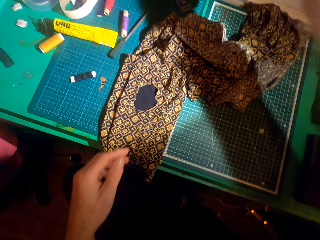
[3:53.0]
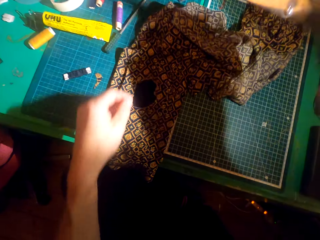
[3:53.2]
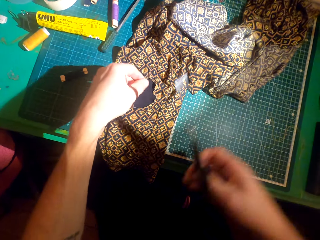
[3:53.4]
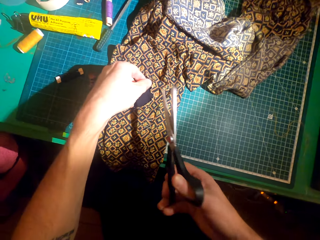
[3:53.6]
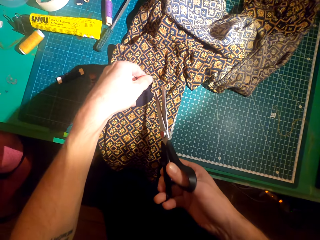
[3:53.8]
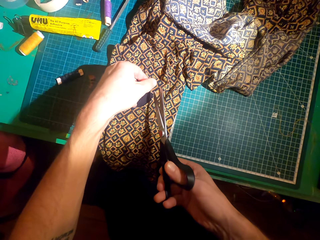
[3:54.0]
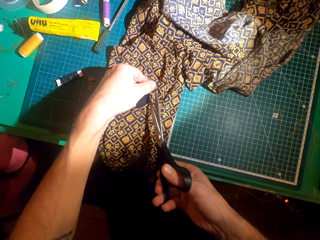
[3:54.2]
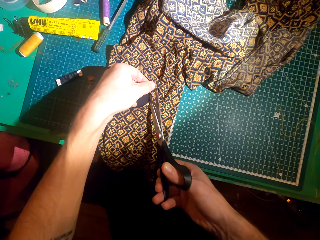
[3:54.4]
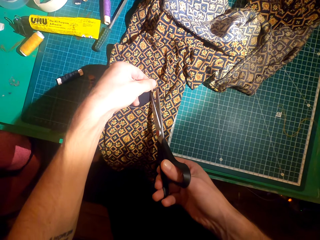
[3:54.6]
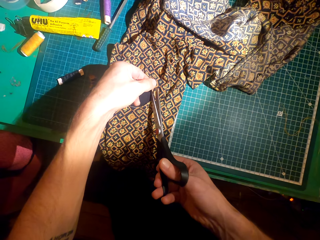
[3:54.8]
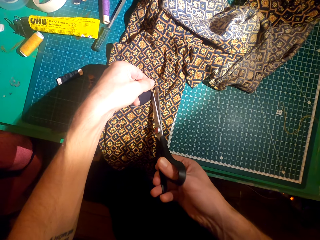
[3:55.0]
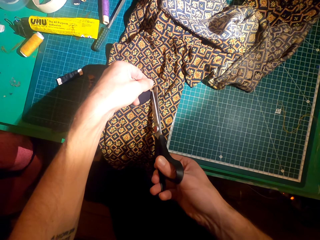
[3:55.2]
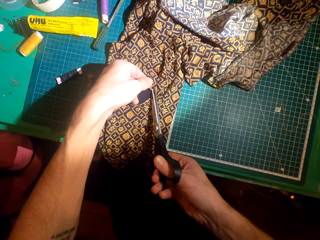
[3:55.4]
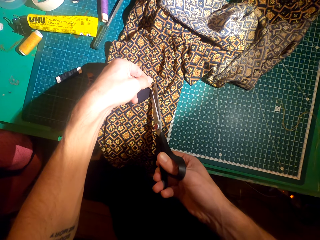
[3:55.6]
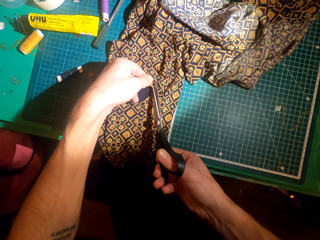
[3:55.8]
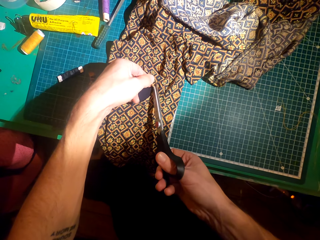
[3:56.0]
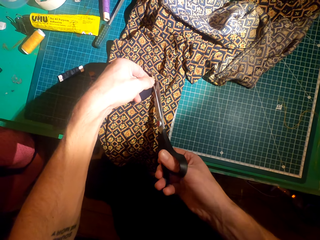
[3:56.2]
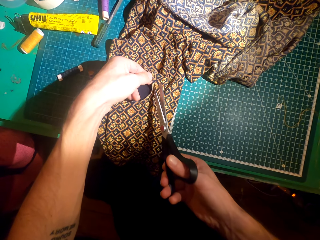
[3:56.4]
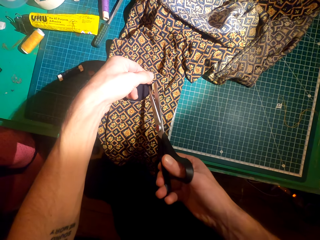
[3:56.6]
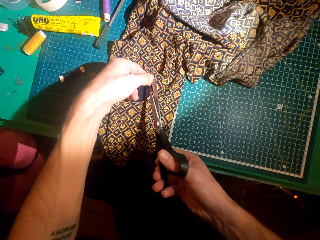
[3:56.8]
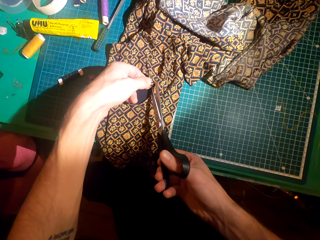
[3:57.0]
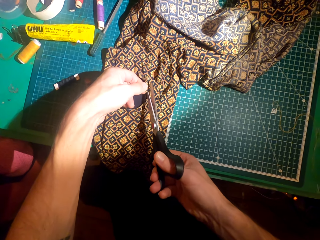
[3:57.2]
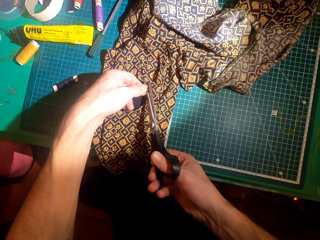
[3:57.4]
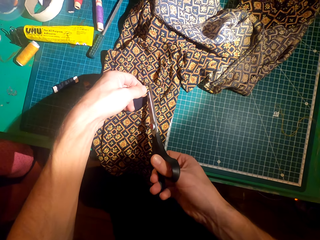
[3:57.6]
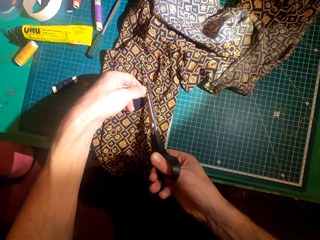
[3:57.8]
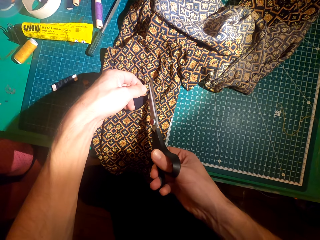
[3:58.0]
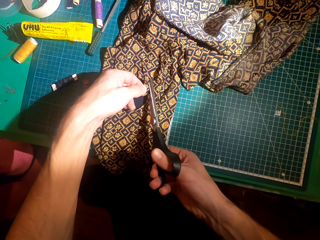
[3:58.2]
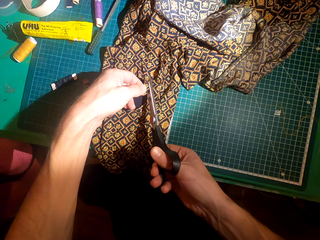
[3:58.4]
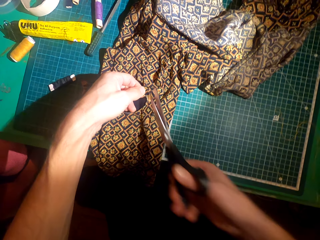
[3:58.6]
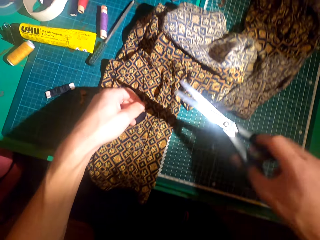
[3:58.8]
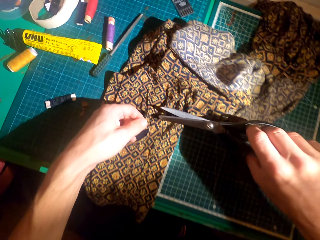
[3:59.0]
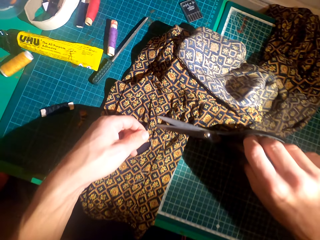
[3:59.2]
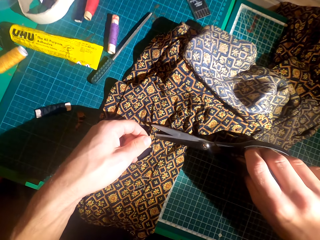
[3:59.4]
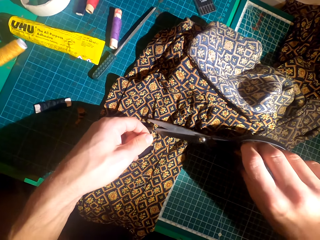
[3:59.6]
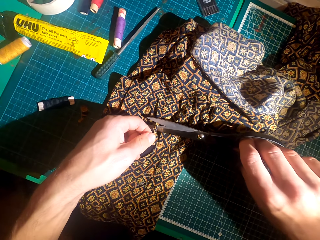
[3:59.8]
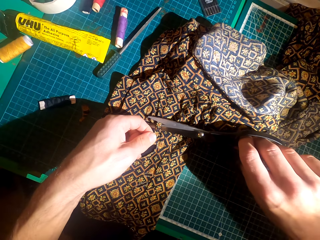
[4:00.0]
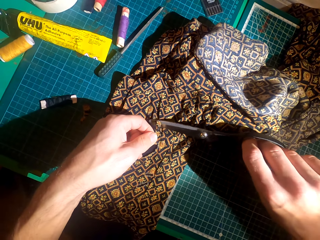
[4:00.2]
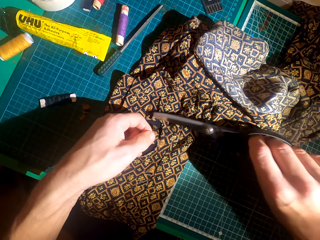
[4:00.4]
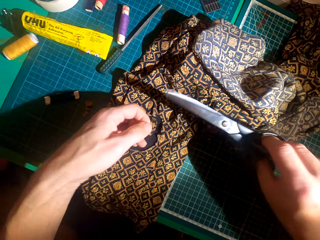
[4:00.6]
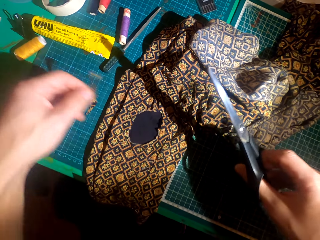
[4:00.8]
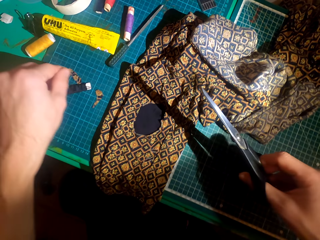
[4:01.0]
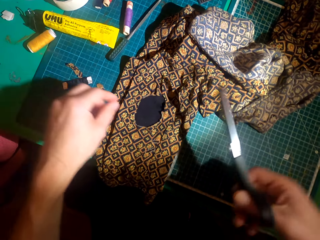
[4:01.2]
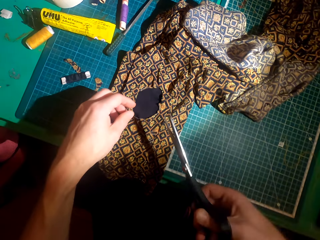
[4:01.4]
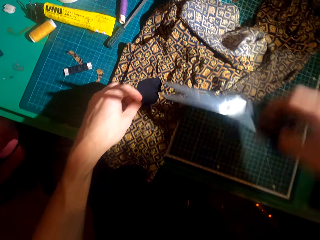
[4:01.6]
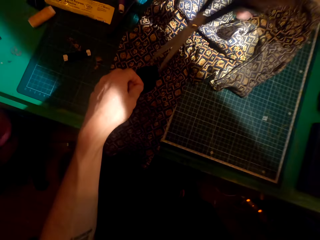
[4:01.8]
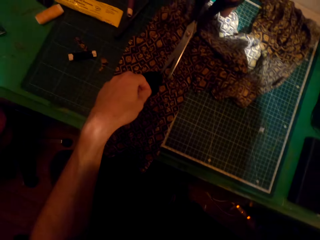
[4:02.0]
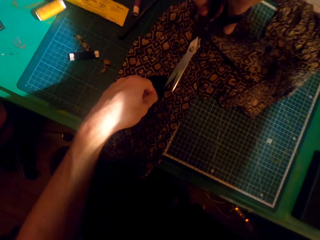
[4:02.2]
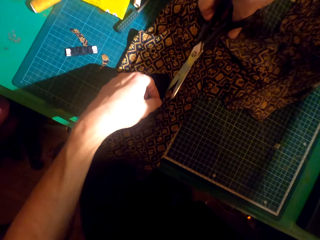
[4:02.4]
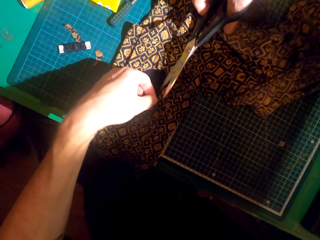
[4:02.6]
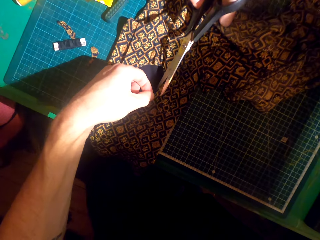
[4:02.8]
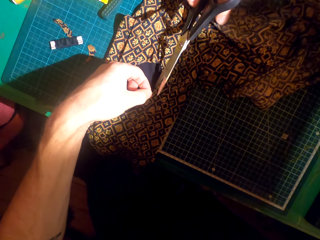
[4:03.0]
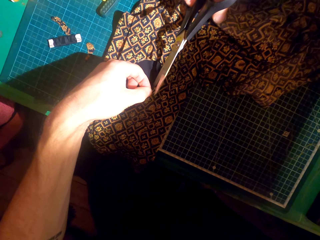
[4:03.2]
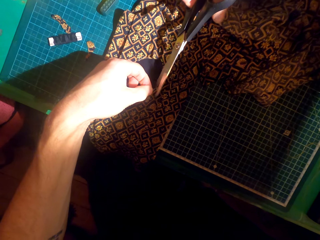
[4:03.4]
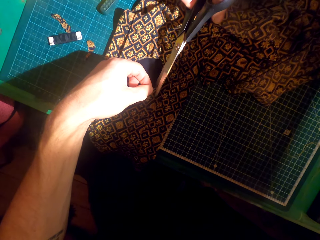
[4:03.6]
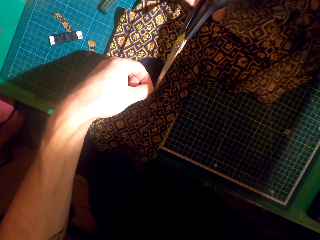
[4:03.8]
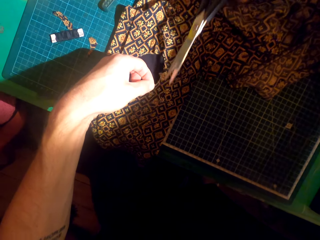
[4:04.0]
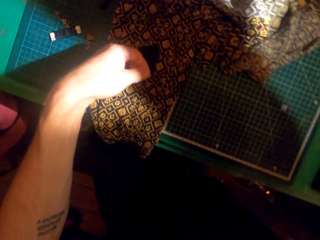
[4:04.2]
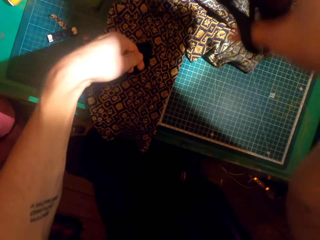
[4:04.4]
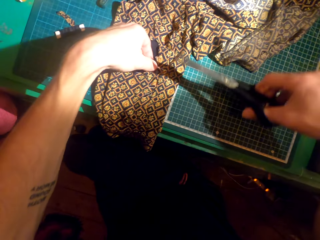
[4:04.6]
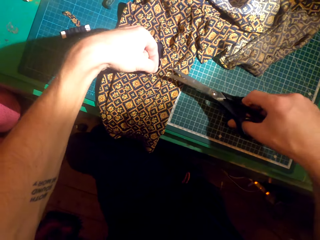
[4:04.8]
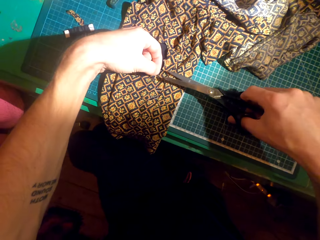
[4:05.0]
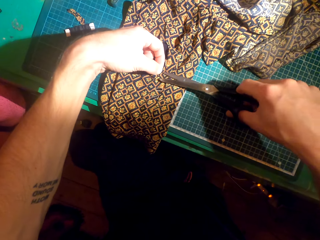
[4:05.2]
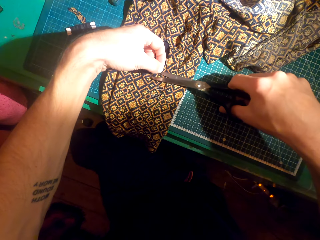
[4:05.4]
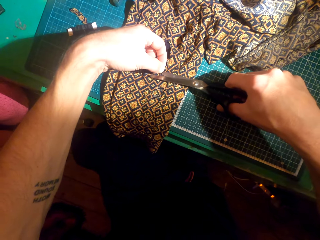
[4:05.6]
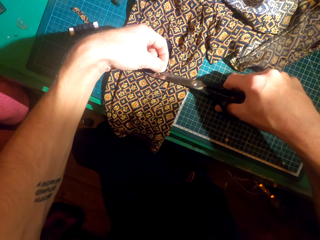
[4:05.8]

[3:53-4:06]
The camera wearer picks the scissors with the right hand. They hold the cloth with the left hand. They trim the material using the pair of scissors. They swing the left hand. They drop the material on the table. They hold the cloth with the left hand. They trim the material using the pair of scissors.

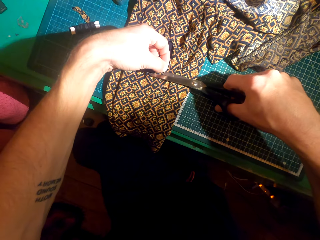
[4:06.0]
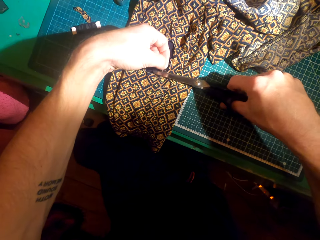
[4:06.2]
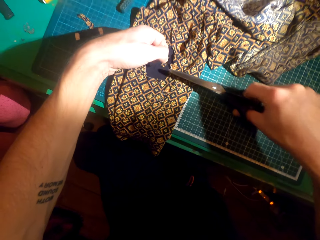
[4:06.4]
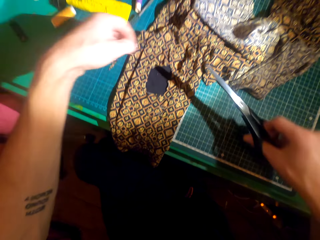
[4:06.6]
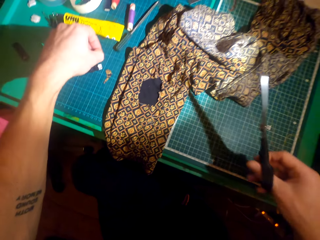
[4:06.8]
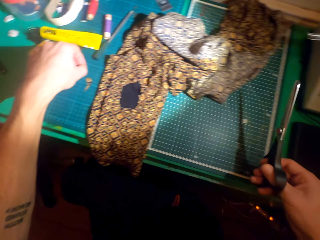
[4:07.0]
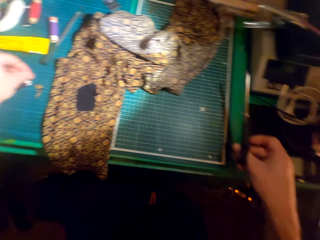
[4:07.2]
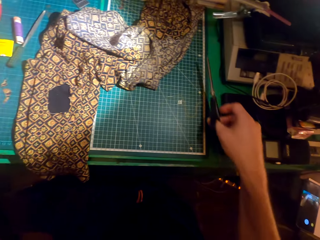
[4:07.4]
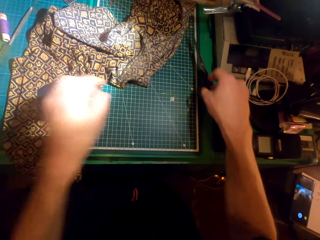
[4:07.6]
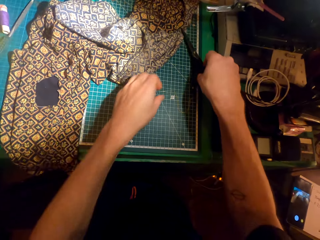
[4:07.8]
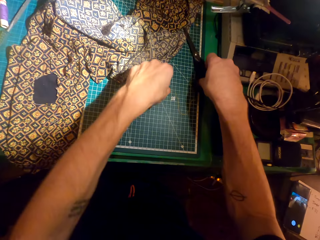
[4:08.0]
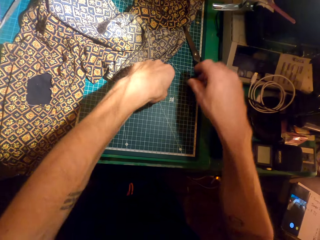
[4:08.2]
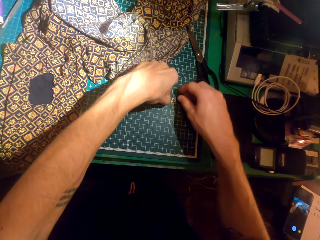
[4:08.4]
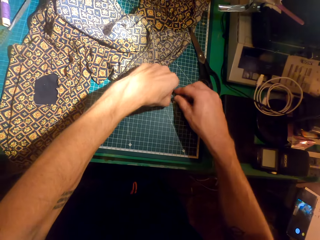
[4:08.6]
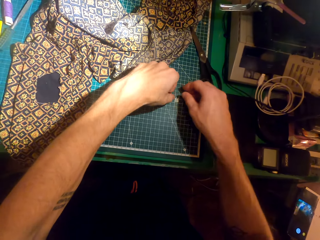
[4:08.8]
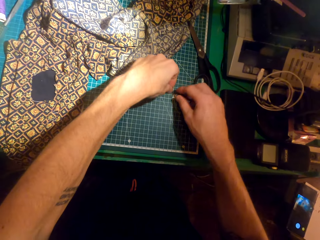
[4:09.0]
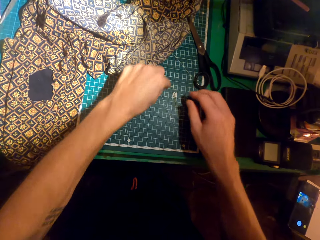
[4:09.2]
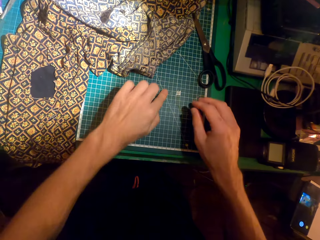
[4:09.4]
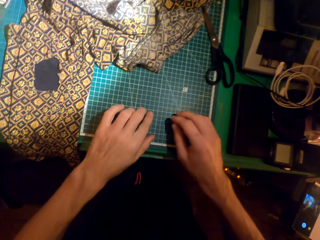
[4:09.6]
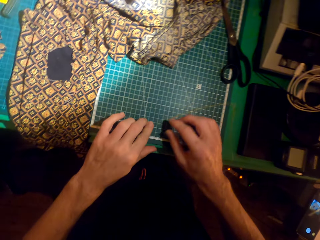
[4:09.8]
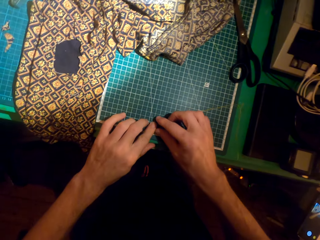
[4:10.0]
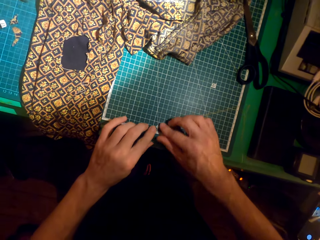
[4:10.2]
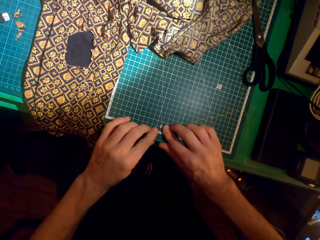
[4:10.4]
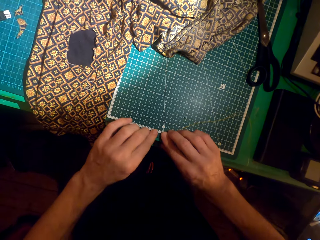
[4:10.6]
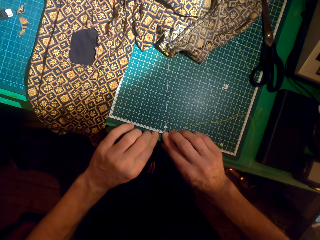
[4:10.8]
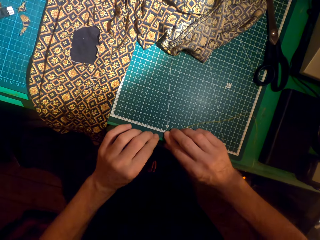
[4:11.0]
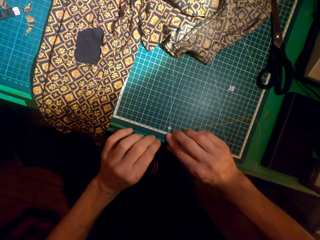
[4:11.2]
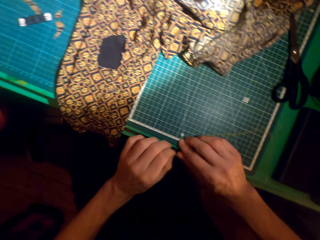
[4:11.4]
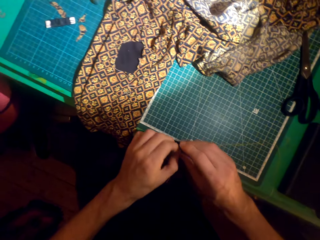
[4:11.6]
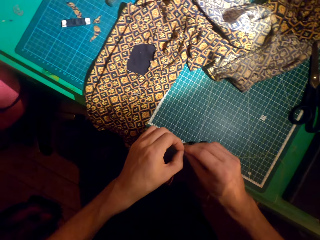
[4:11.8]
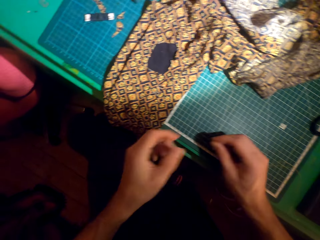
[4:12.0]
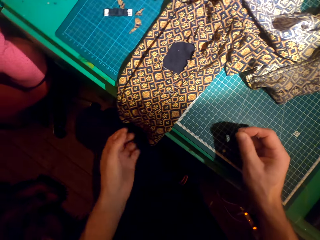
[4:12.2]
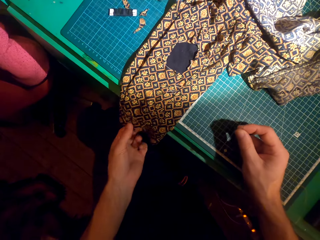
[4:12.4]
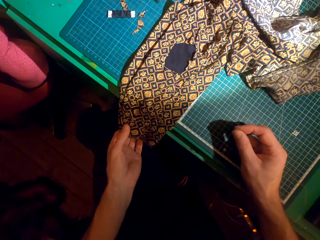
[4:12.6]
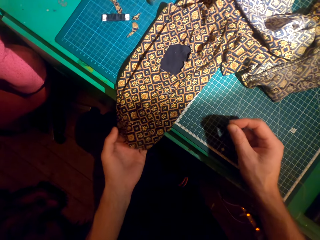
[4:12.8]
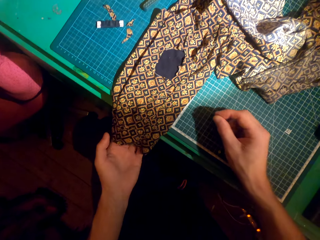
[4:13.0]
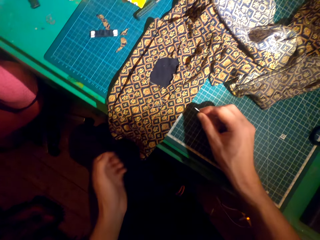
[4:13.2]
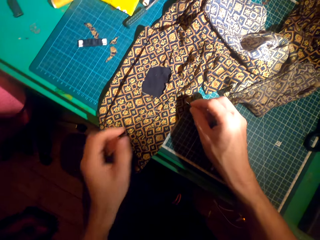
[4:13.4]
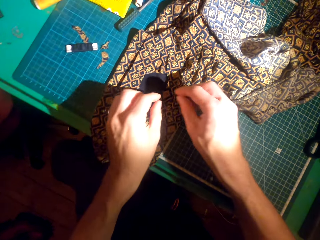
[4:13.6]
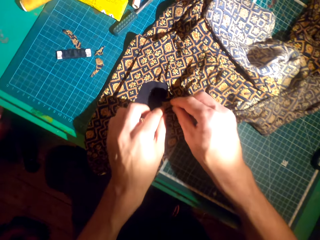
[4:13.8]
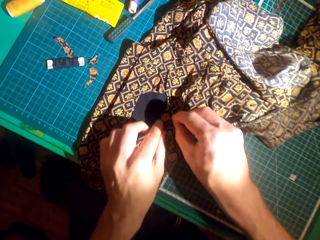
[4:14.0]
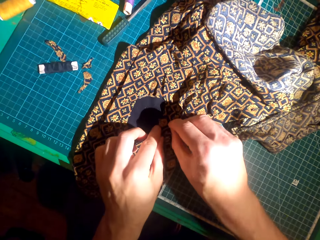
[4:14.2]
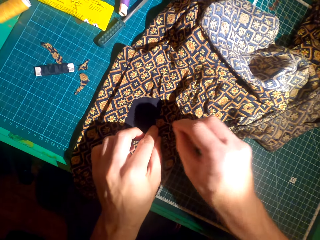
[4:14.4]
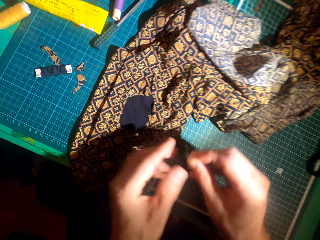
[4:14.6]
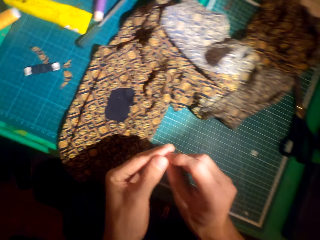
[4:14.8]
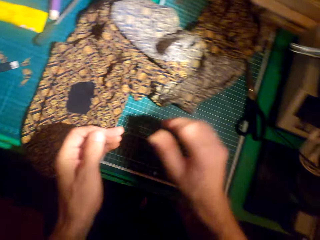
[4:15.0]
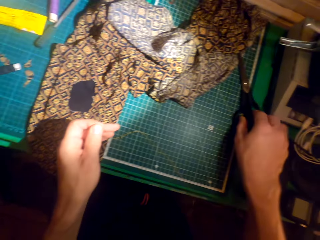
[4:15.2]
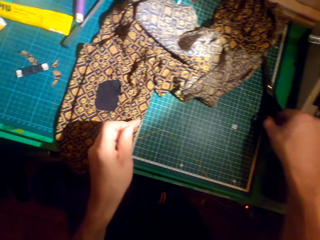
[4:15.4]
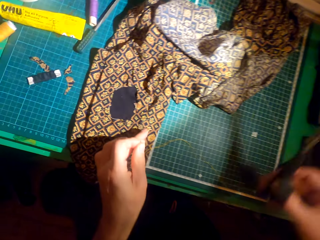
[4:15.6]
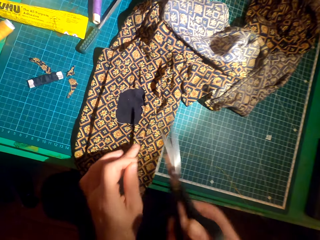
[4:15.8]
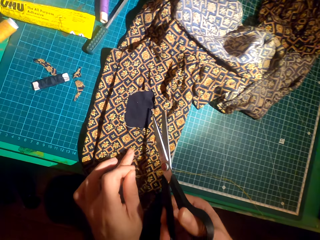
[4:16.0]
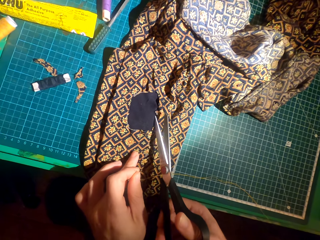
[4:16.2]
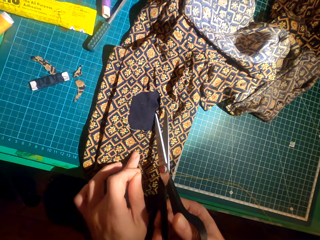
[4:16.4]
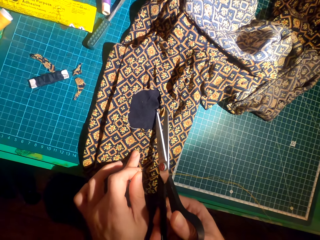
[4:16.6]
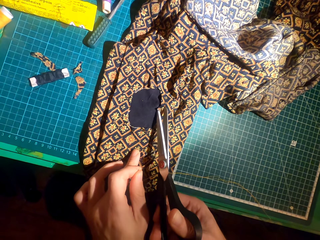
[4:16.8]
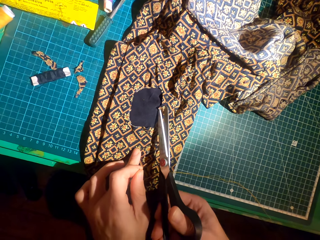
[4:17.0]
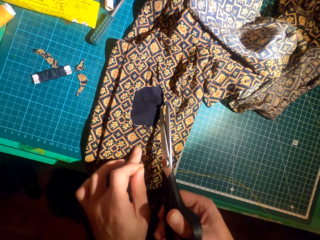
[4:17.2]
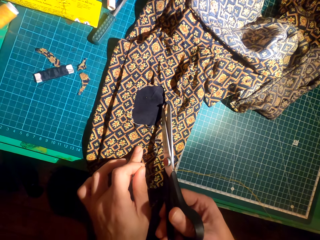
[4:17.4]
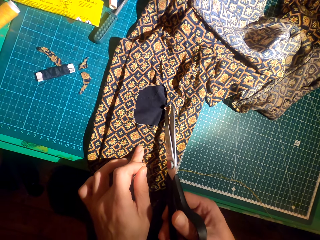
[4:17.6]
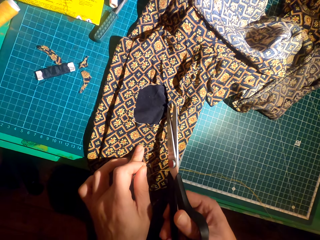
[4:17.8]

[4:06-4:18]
The camera wearer swings the left hand. They drop the material on the table. They swing the right hand. They drop the scissors on the table. They pick the sewing needle with the left hand. They move the sewing needle to the right hand. They swing the left hand. They move the left hand in the cloth. They touch the cloth with the left hand. They swing both hands. They move the scissors to the left hand. They pick the scissors with the right hand. They trim the material using the scissors.
